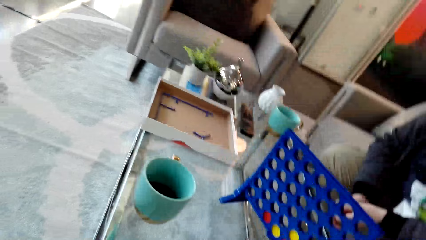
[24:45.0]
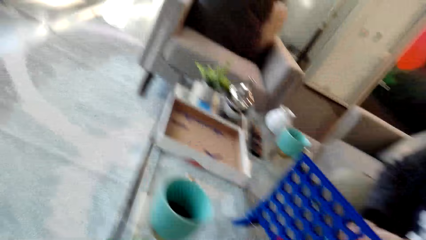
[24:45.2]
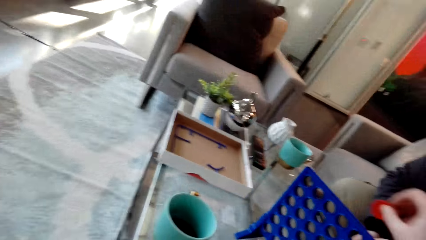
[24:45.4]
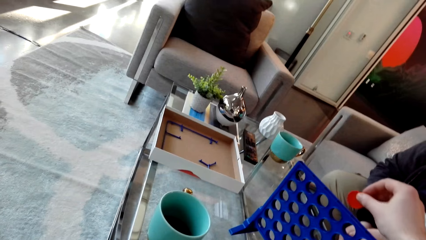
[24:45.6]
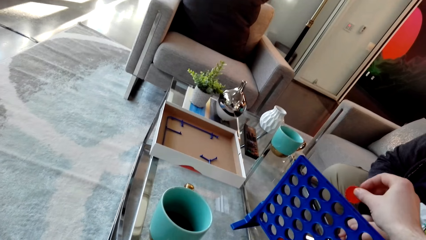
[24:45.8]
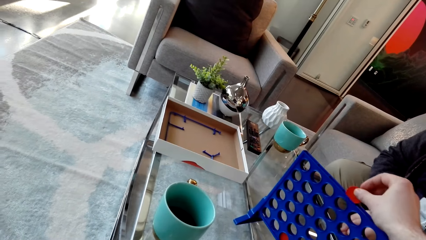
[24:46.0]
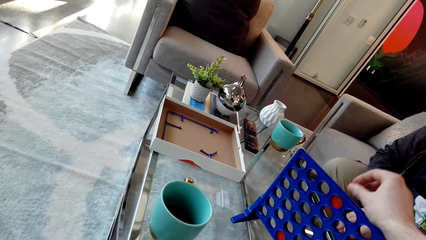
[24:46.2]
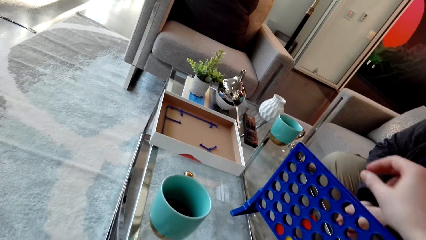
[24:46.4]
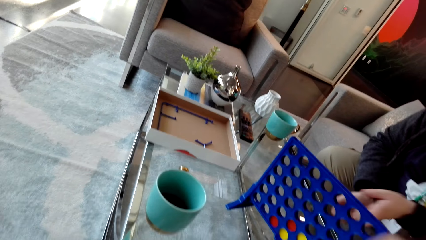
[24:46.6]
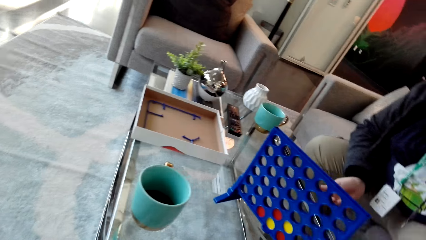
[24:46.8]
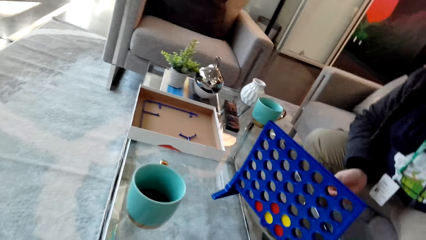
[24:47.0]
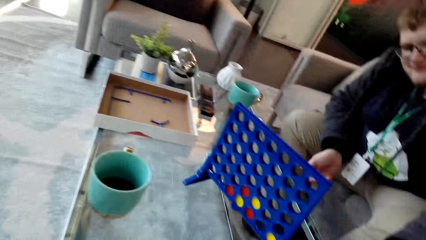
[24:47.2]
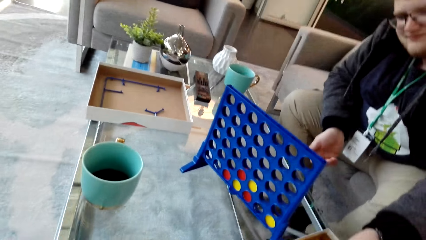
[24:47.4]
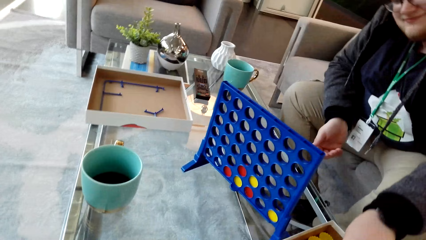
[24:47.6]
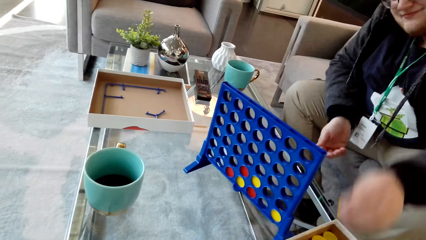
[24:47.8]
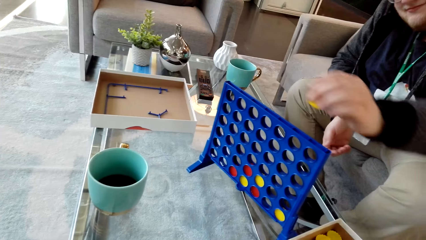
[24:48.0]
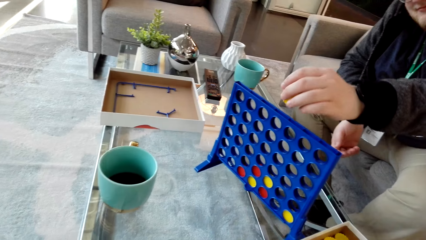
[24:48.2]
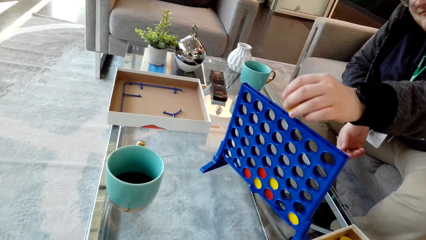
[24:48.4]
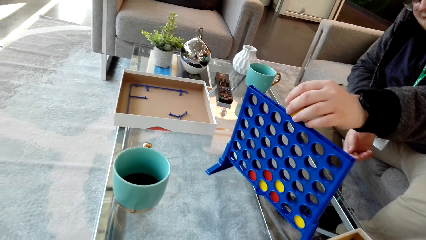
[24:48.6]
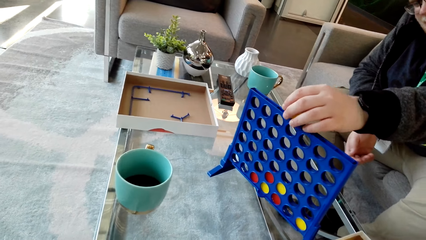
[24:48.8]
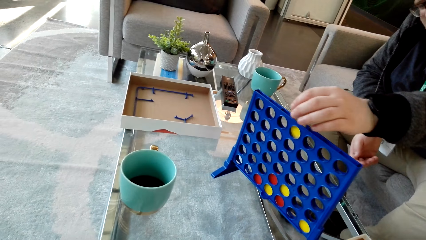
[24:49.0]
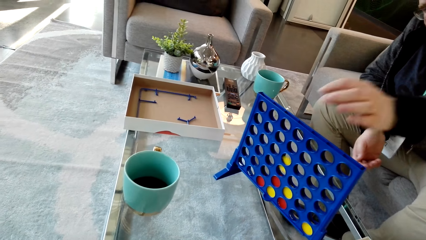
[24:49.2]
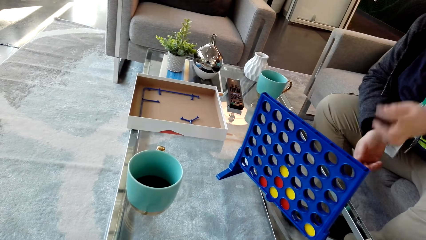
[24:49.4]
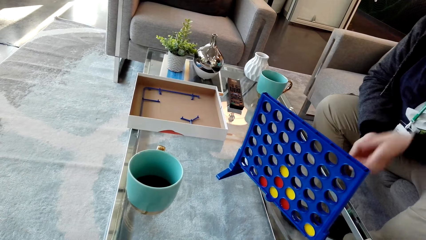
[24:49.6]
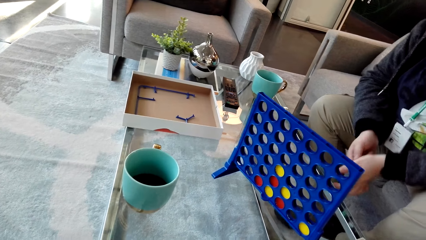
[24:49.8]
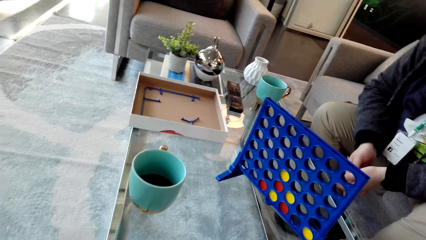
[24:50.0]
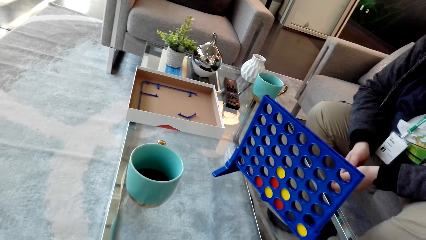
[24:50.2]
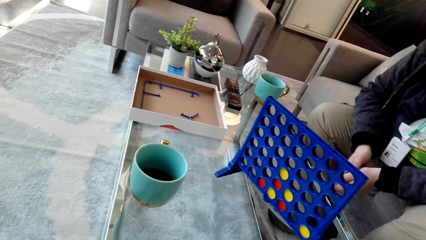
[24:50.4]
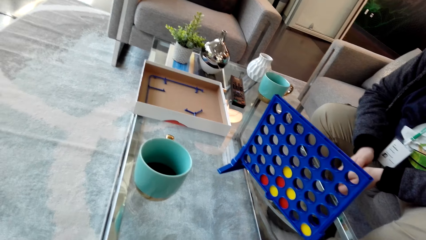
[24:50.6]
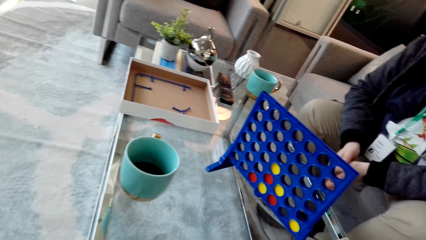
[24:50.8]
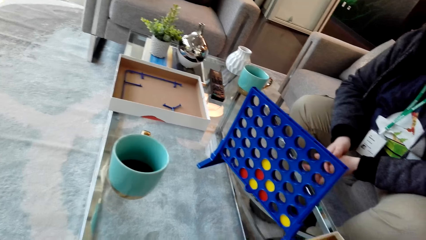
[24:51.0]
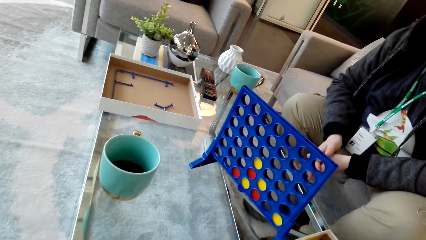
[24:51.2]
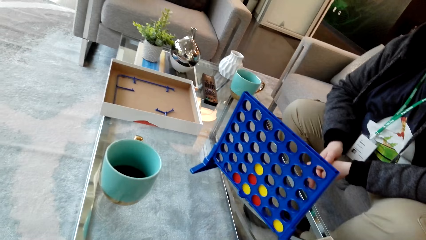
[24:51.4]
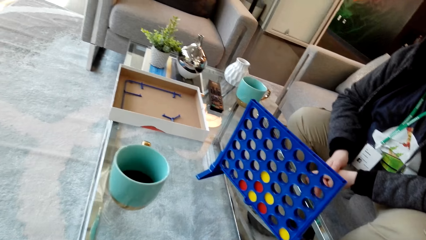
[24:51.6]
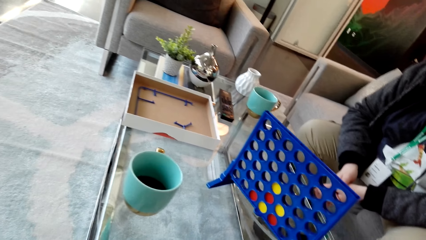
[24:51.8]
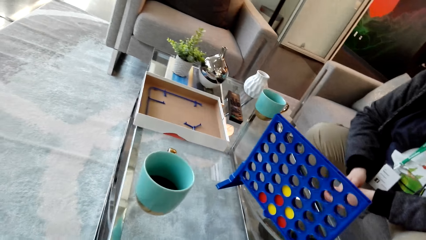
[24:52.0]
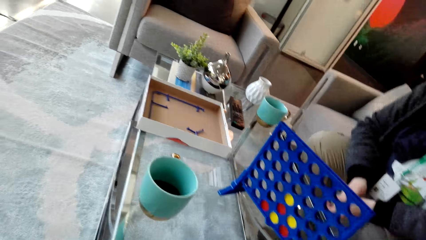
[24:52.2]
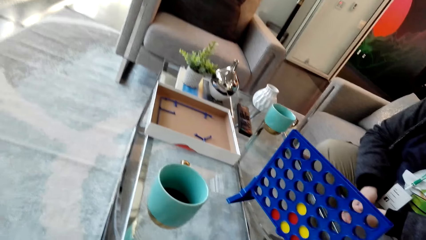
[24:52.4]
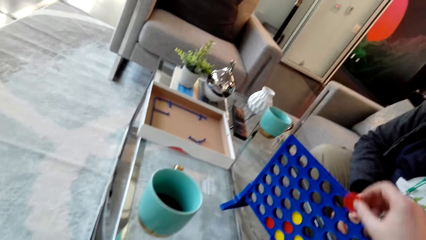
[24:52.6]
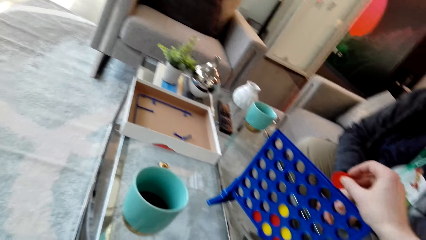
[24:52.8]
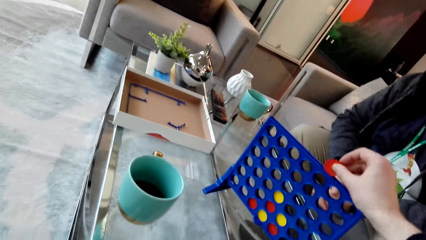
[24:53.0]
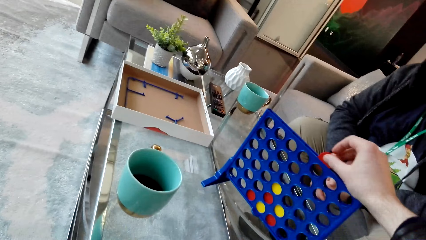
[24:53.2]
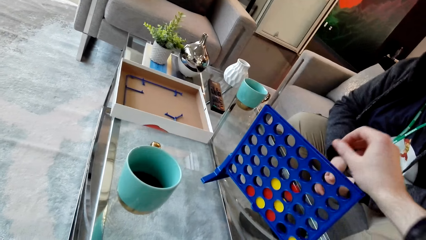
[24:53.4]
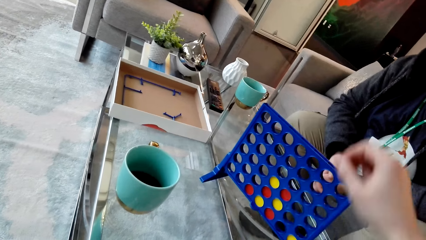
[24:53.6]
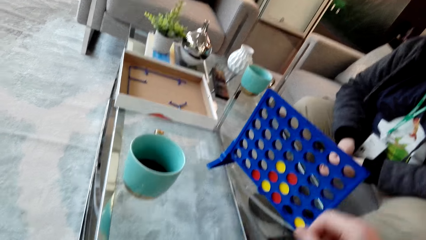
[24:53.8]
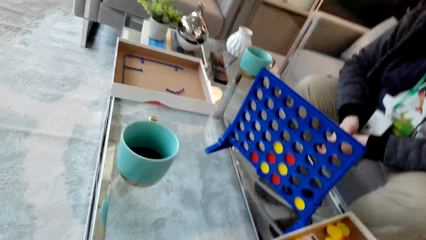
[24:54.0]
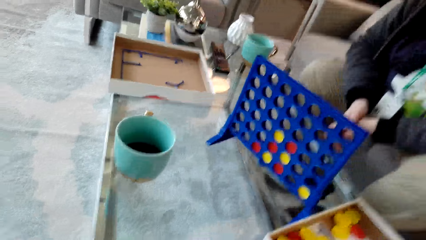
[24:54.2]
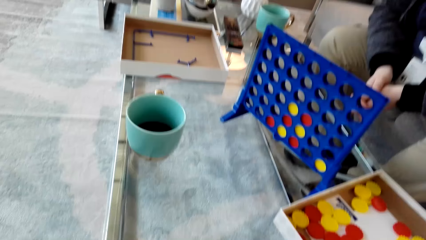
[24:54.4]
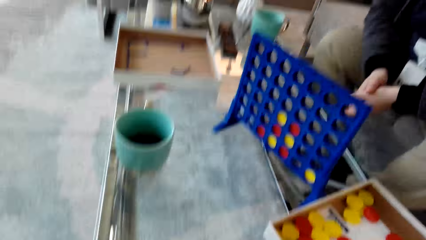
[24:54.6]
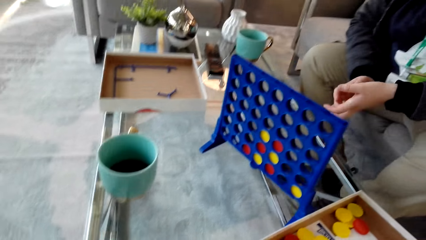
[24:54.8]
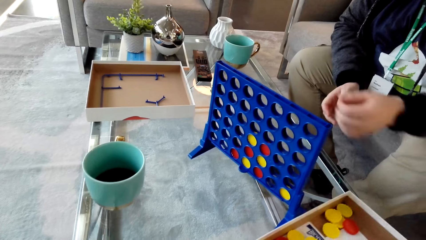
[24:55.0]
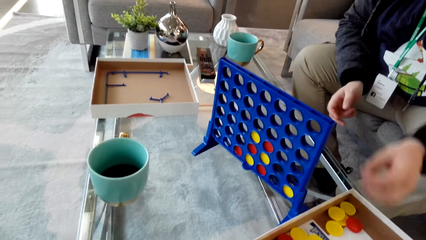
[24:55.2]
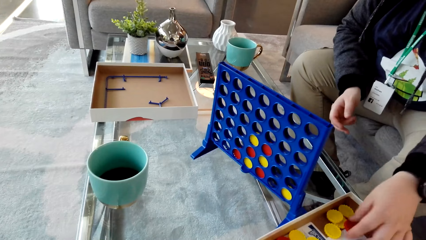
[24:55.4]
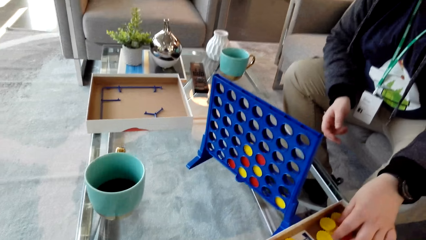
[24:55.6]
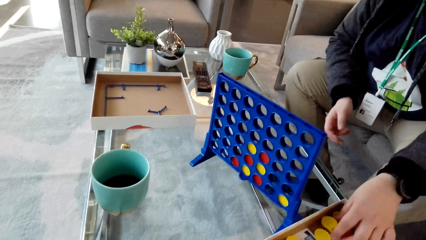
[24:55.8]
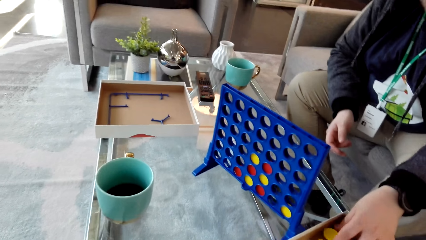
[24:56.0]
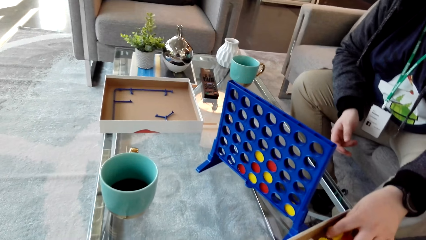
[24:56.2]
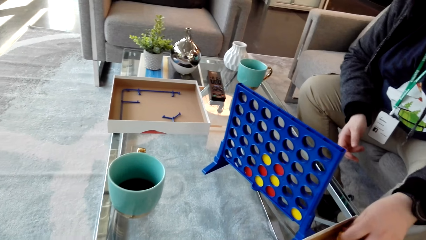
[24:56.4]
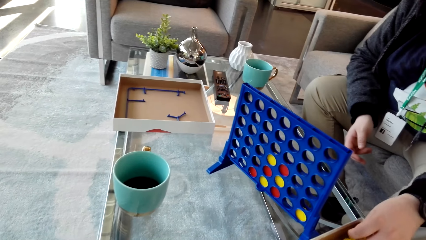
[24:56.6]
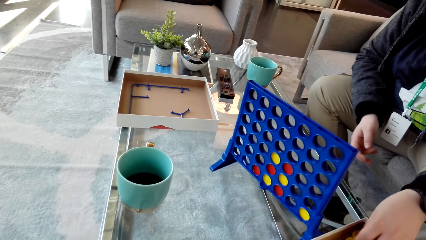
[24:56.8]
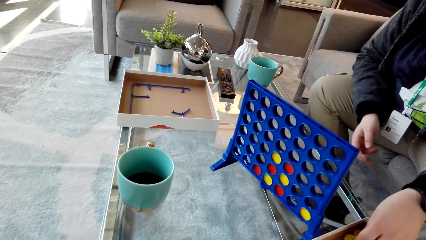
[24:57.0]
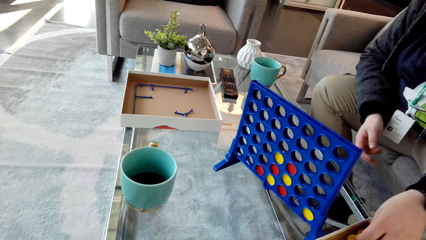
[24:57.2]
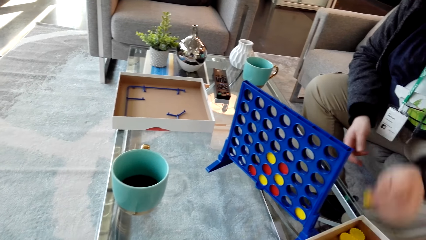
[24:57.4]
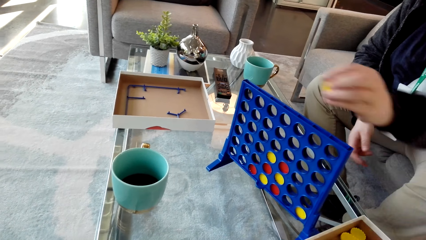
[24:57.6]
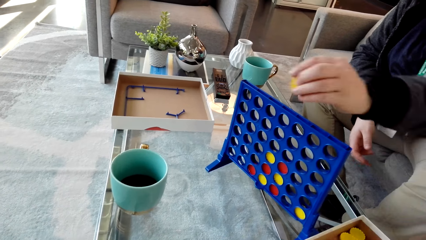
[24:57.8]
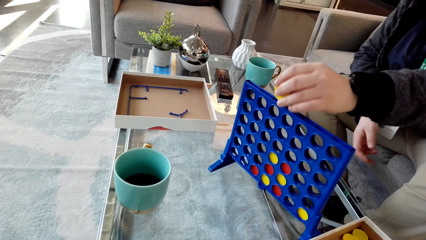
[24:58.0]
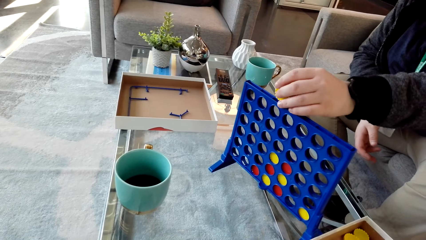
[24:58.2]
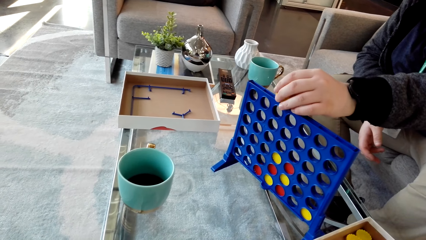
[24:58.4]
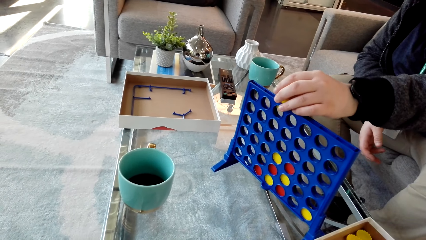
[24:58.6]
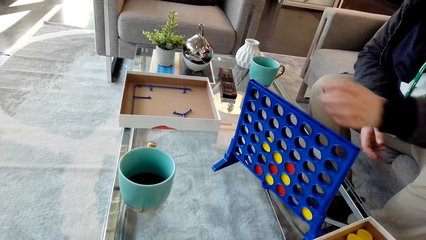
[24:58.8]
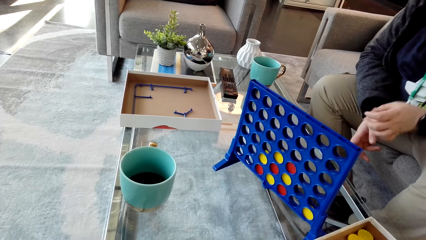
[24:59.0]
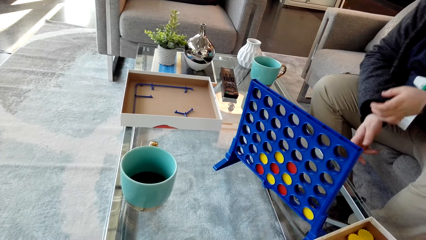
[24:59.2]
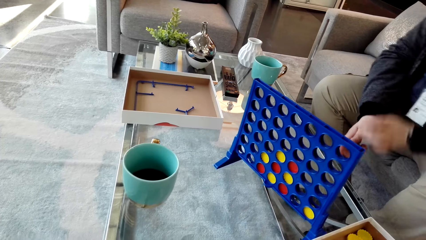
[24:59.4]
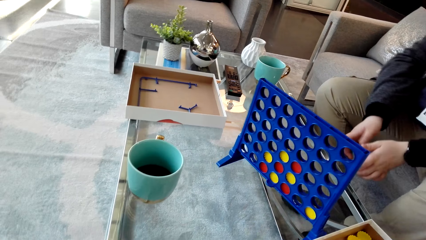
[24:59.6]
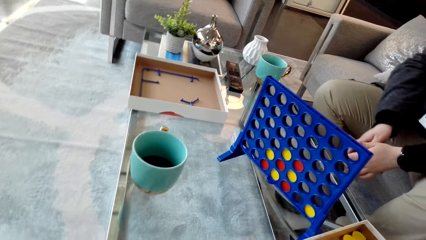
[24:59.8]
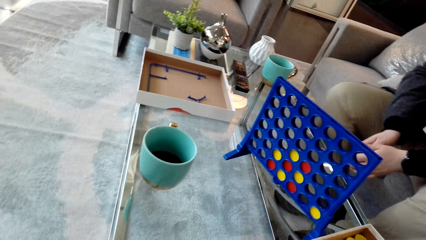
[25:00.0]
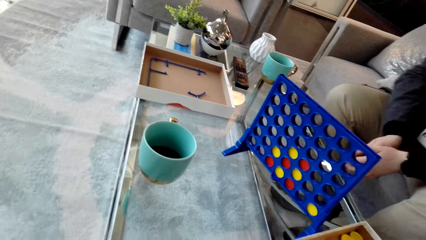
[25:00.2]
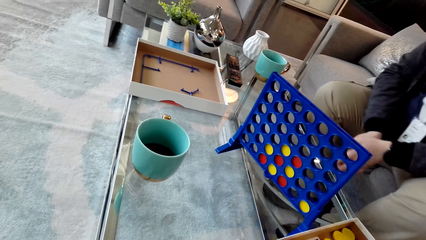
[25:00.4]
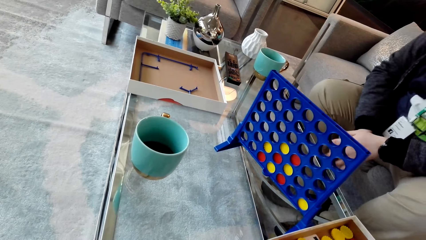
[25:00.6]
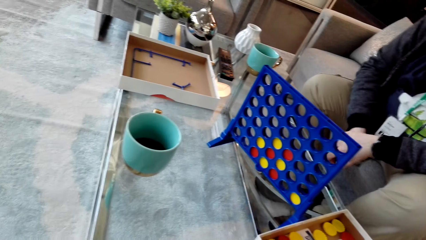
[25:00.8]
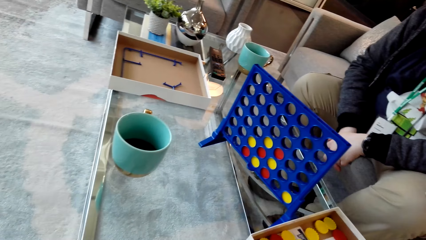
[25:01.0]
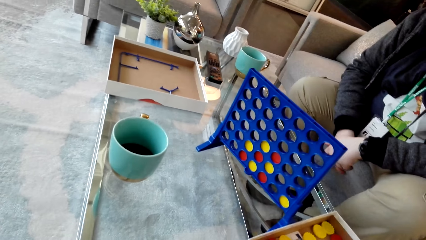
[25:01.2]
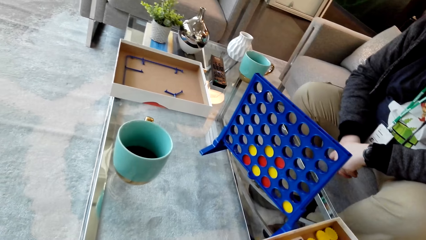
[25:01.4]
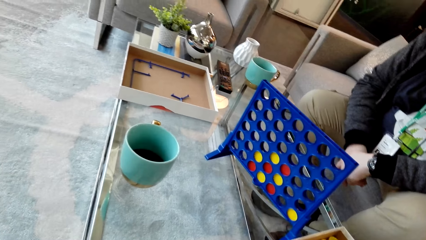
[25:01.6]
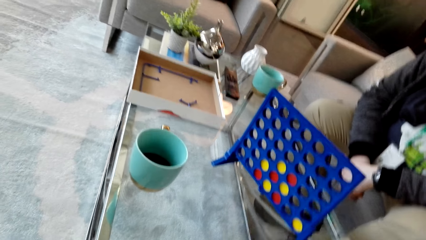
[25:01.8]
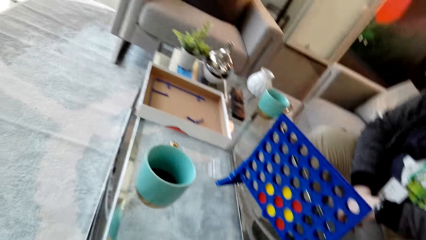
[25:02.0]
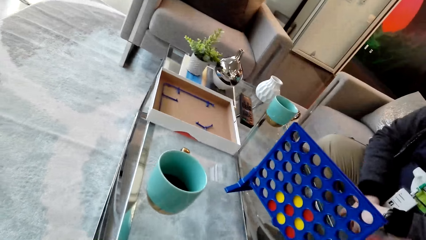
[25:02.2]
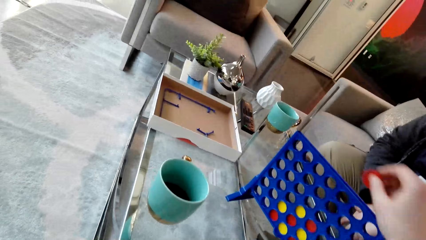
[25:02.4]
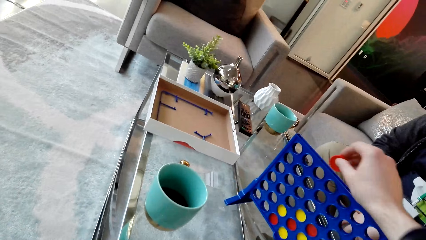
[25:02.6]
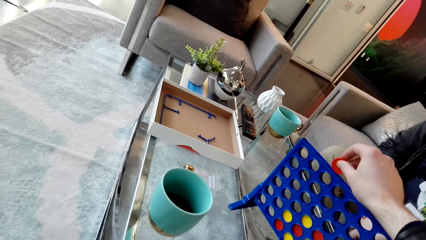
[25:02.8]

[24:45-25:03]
The camera wearer drops the plastic coin in the plastic. A man picks up a plastic coin. The man drops the plastic coin in the plastic. The man moves the hands. The camera wearer drops the plastic coin in the plastic. The man picks up a plastic coin. The man drops the plastic coin in the plastic. The man moves the hands.
